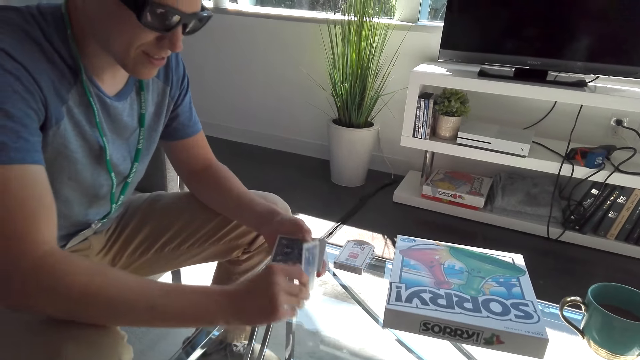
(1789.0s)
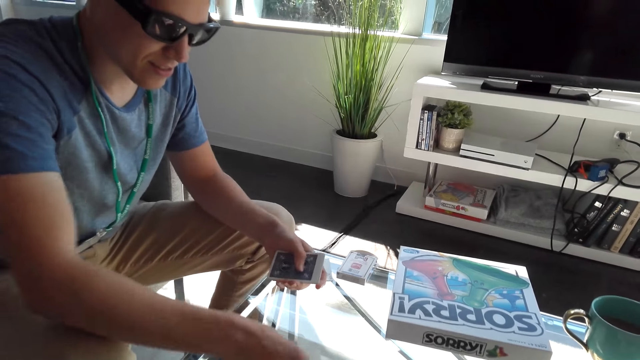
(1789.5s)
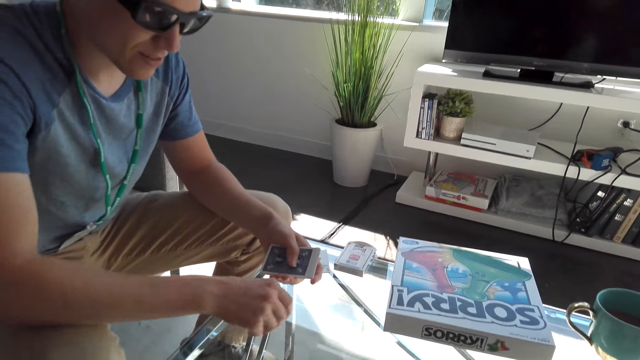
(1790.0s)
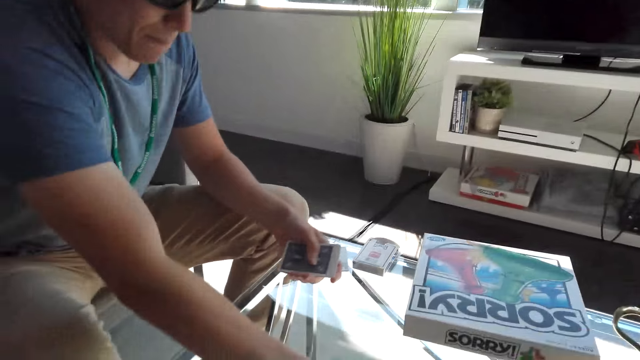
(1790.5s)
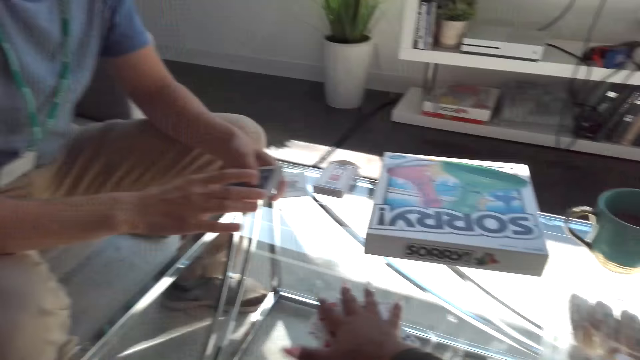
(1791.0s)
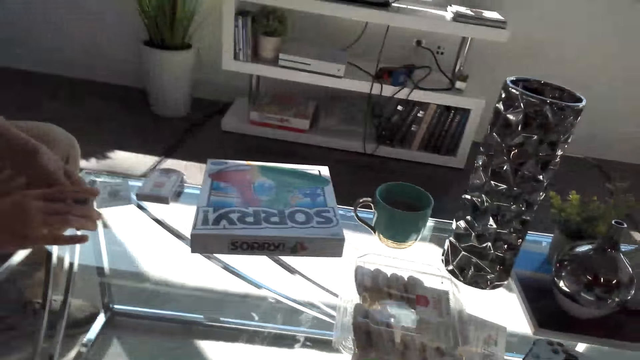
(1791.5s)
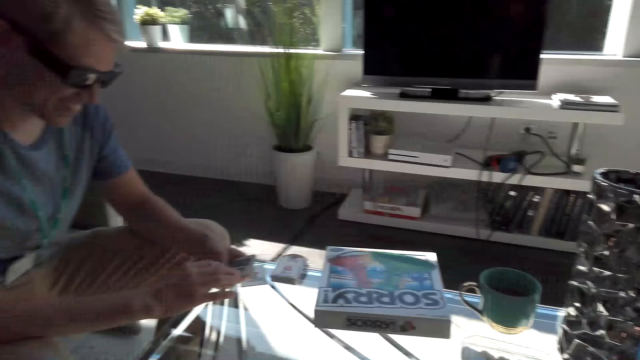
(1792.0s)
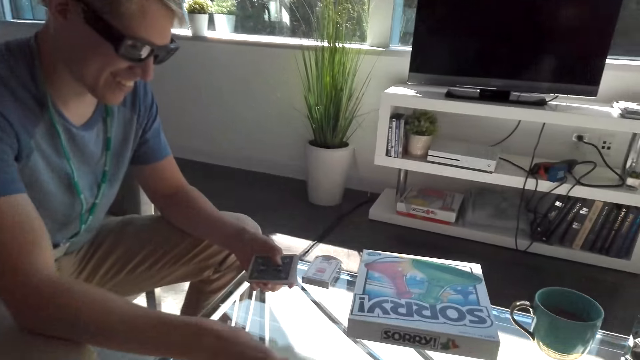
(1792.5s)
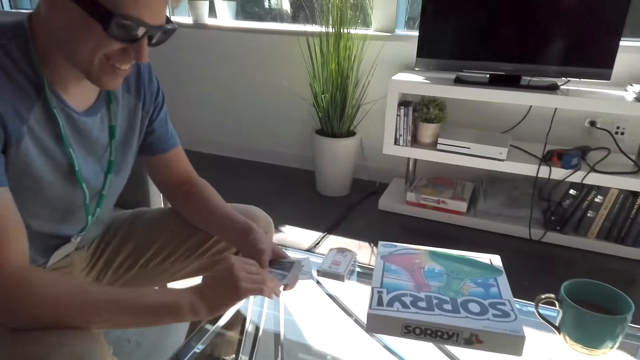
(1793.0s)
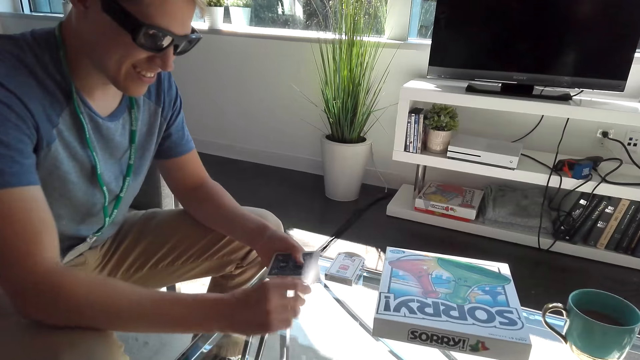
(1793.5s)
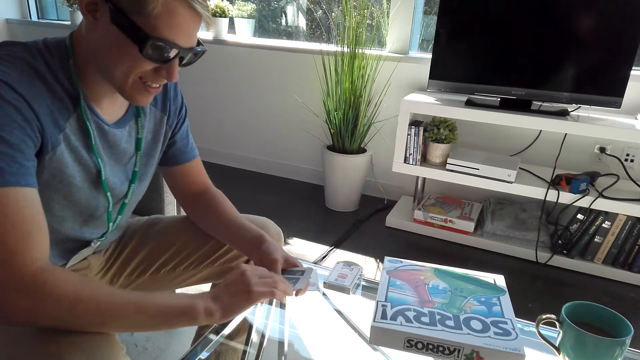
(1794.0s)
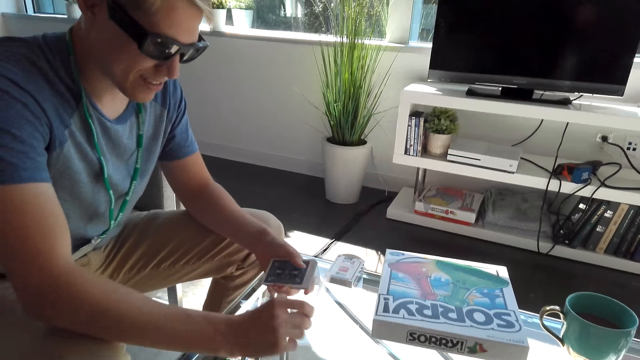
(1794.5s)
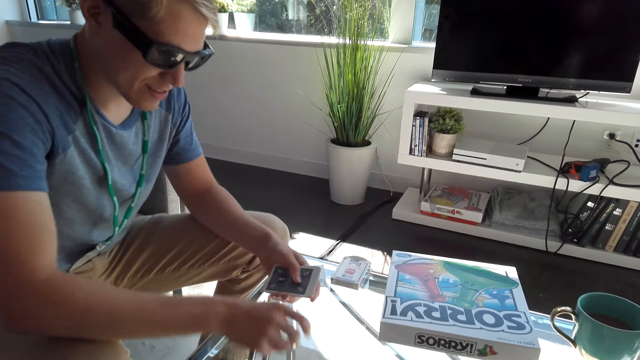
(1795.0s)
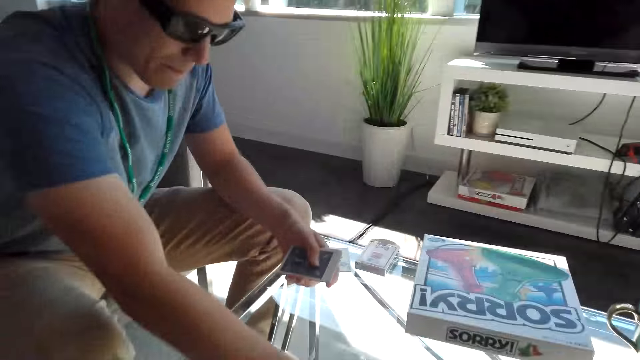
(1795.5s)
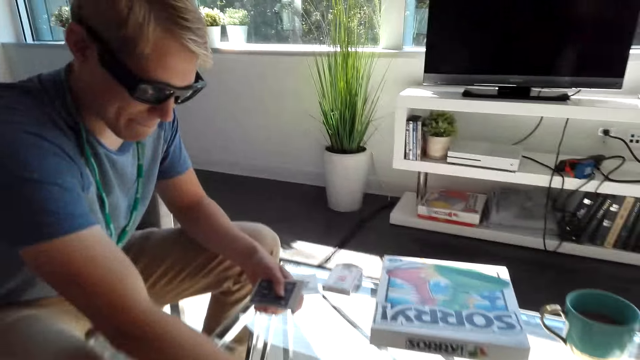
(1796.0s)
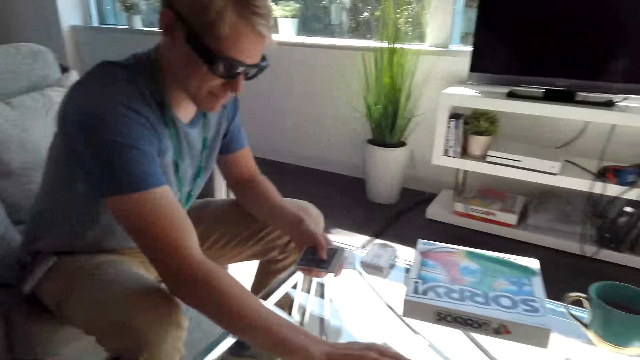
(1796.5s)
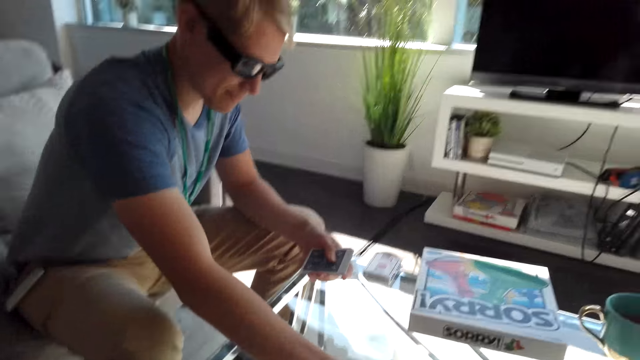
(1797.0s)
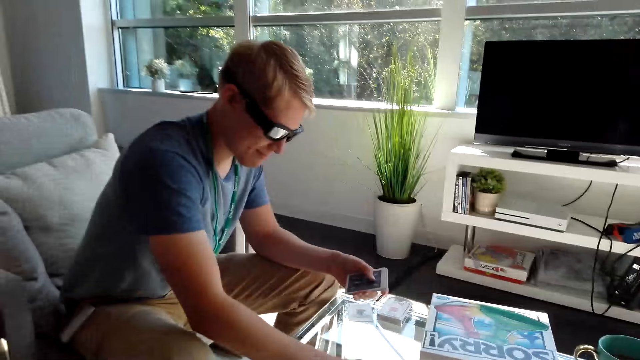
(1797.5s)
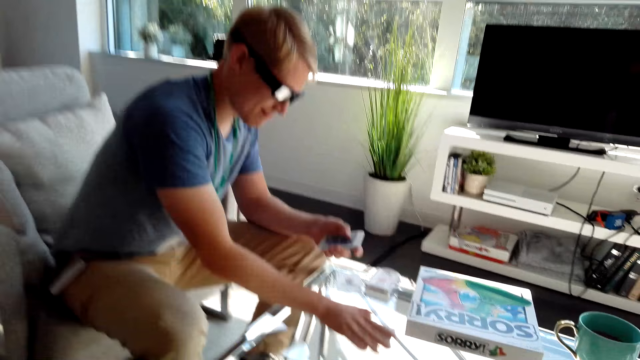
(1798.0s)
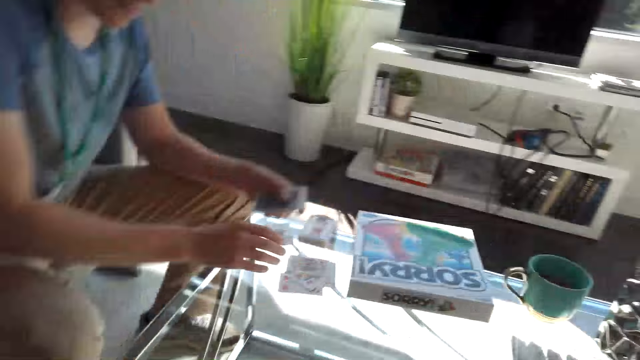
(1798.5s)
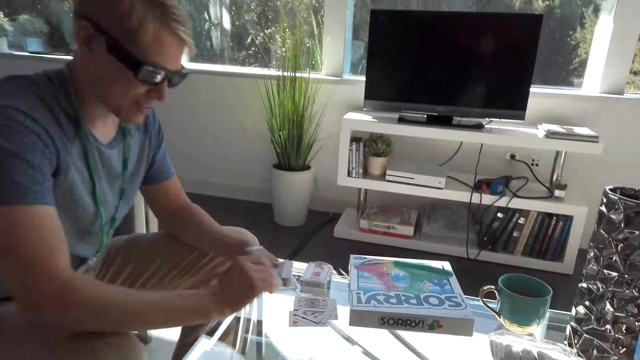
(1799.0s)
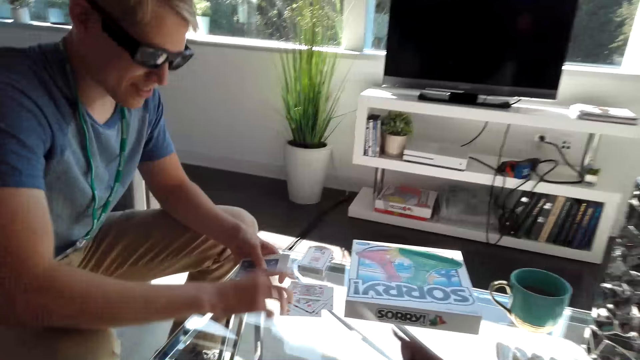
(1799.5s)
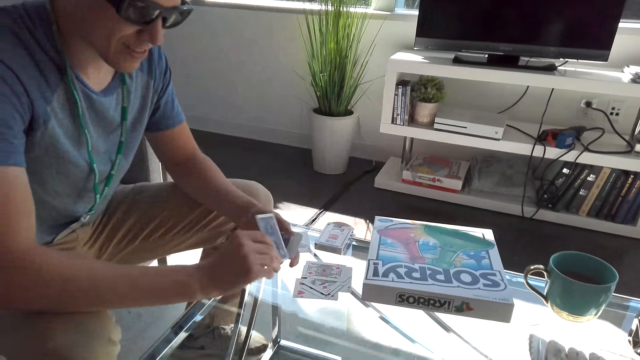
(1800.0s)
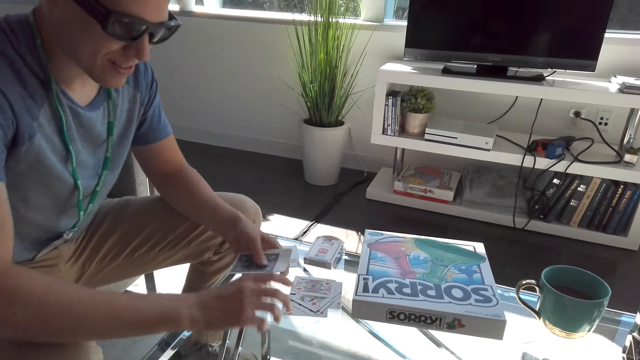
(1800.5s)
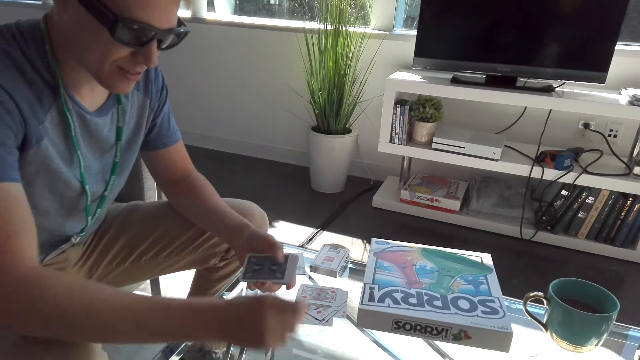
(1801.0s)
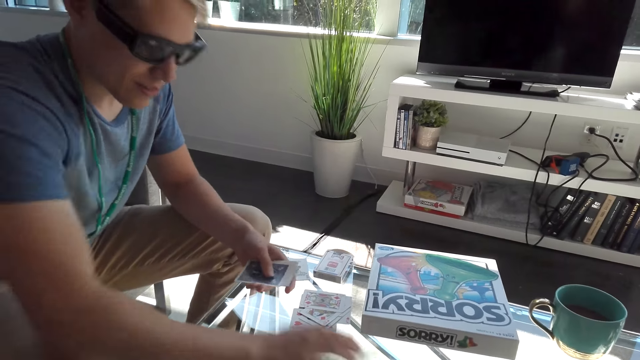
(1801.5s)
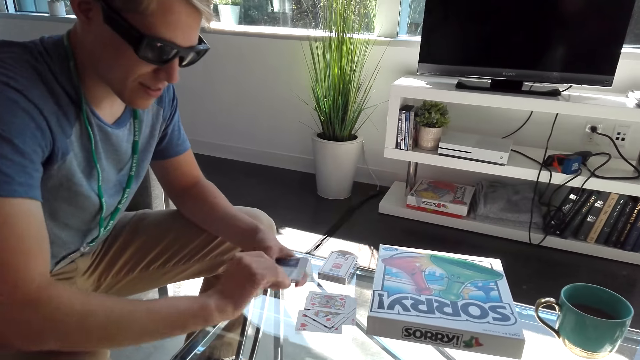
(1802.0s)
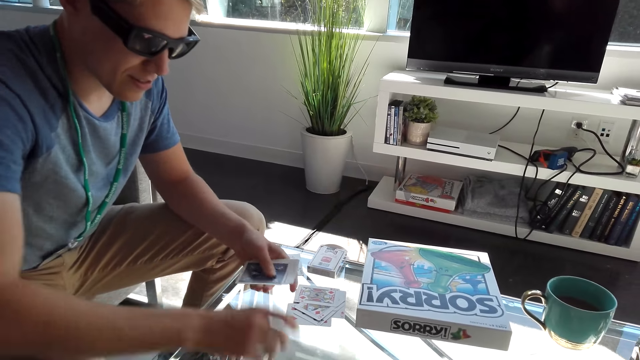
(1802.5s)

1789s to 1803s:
A male places a hand on the table. The camera wearer converses with the male. The male converses with the camera wearer. The male shares cards on the table, places a hand on the table, and takes the cards. The camera wearer converses with the male. The male moves the cards aside and shares the cards on the table.

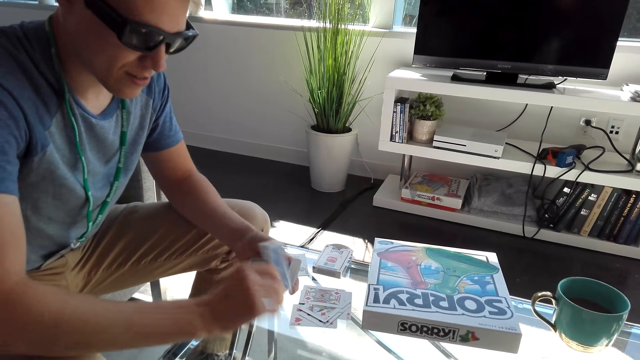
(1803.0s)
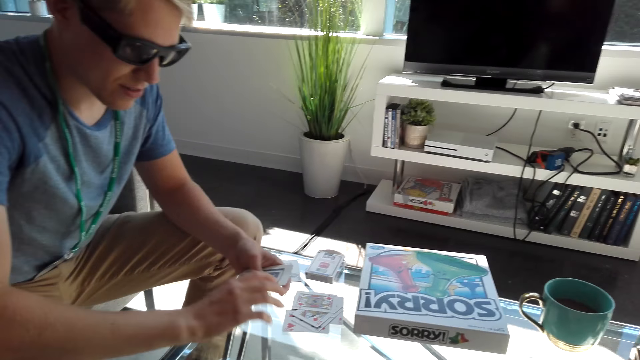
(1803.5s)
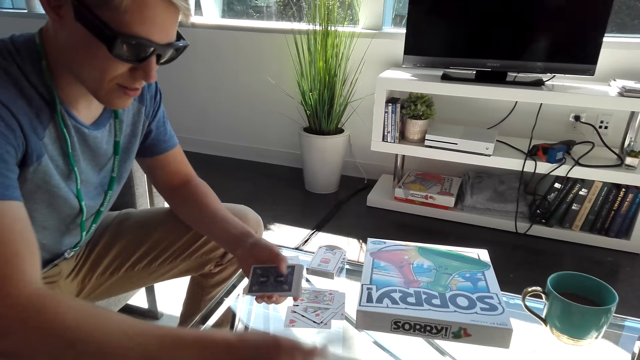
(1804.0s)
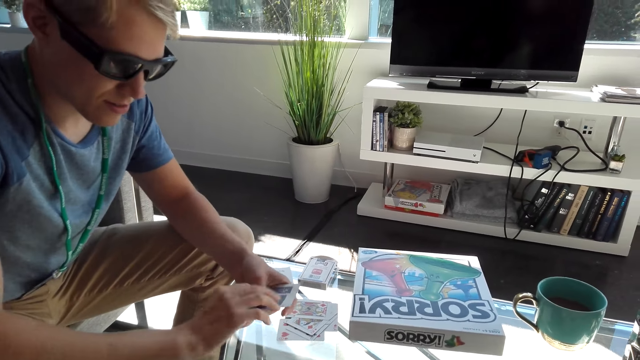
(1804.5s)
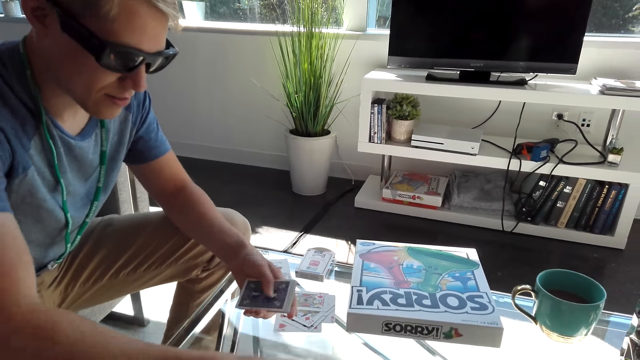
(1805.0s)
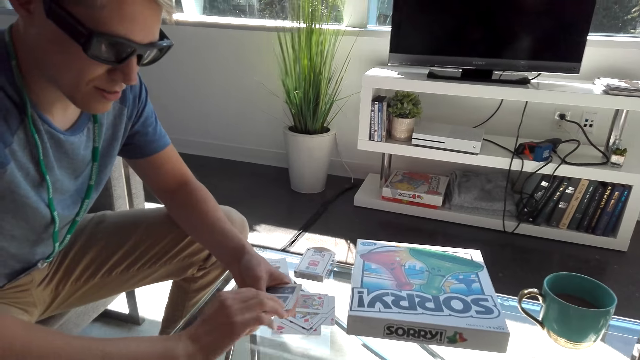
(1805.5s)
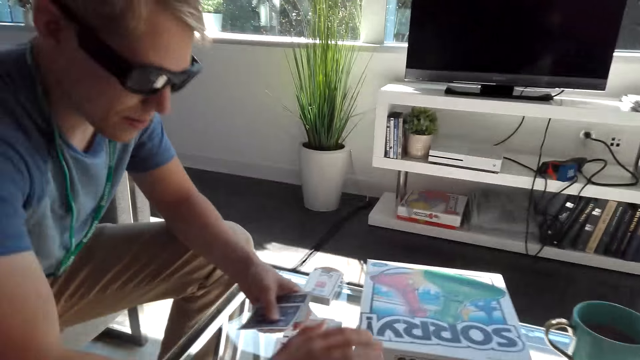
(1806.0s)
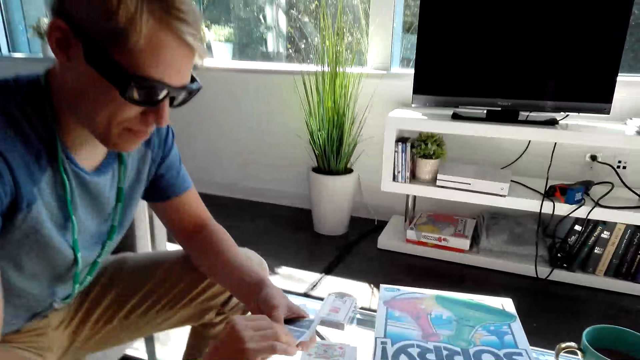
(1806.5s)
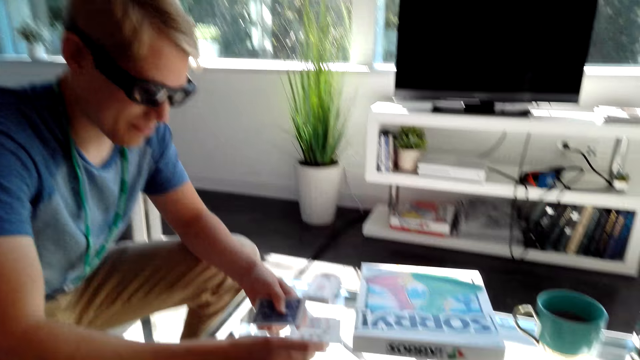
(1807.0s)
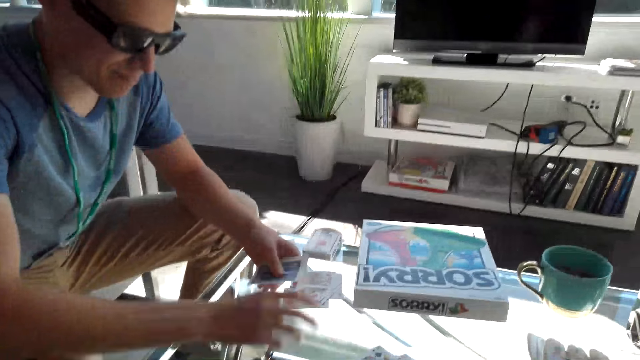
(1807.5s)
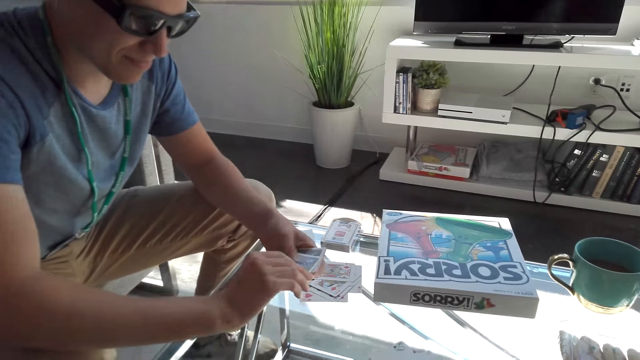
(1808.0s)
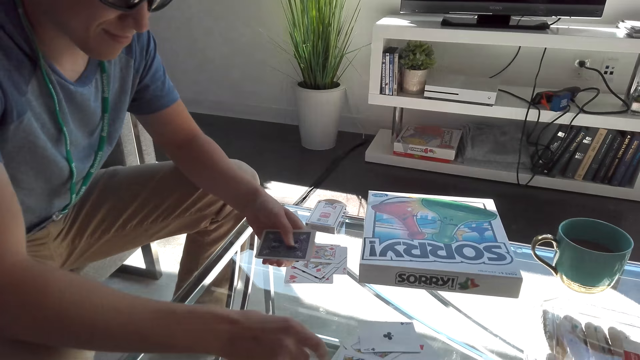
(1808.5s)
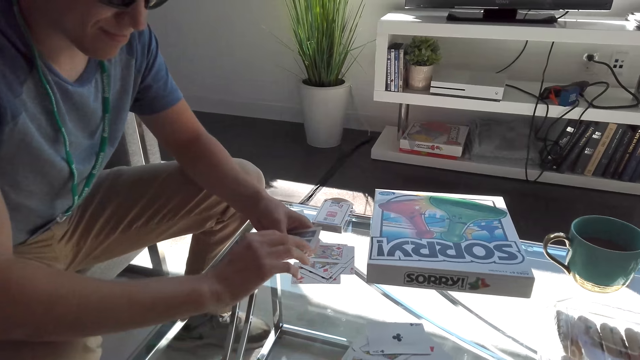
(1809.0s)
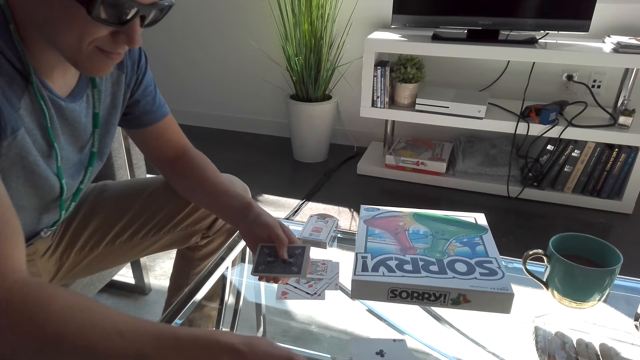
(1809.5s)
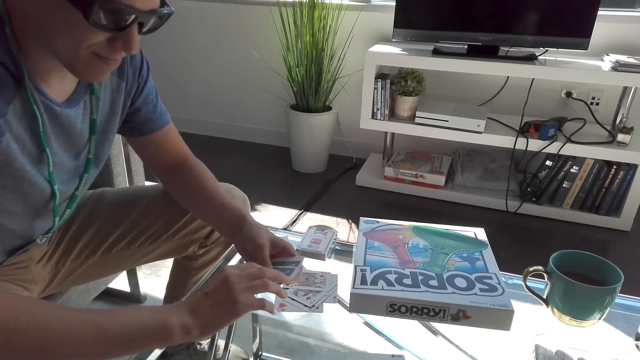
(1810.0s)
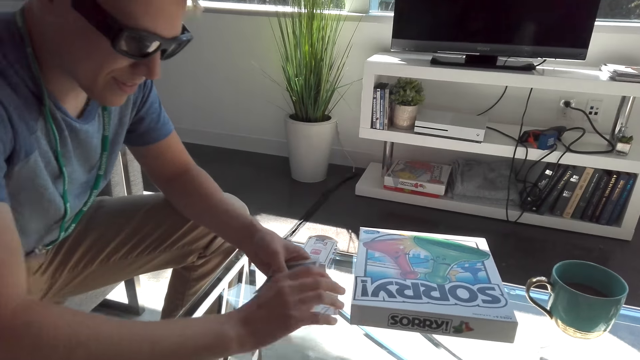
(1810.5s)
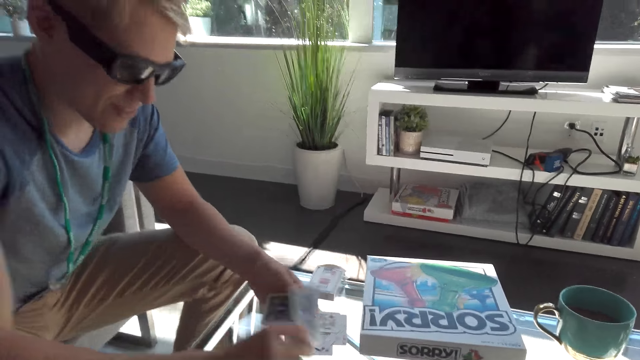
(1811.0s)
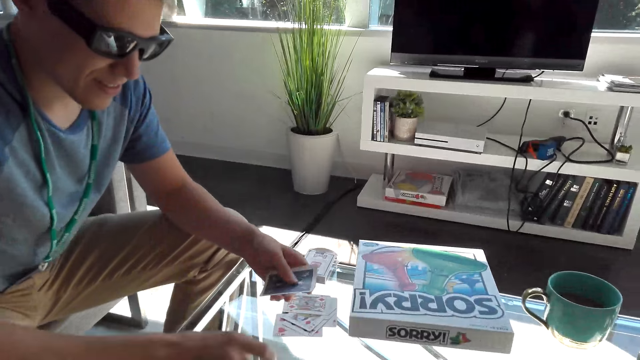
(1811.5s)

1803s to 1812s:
The camera wearer converses with a male. The male shares cards on the table.
